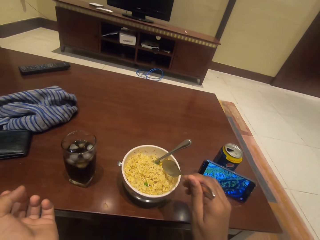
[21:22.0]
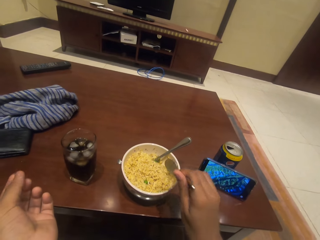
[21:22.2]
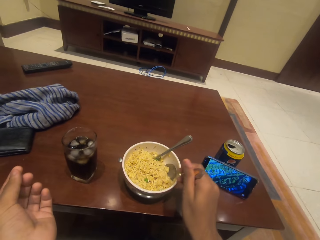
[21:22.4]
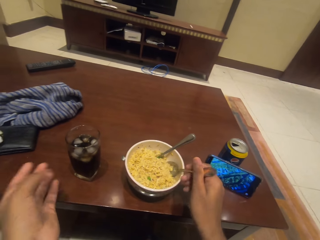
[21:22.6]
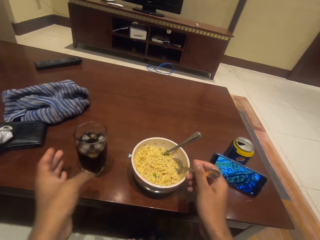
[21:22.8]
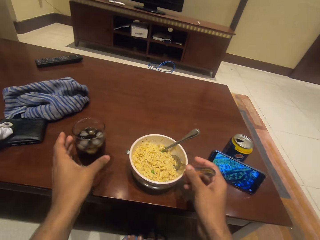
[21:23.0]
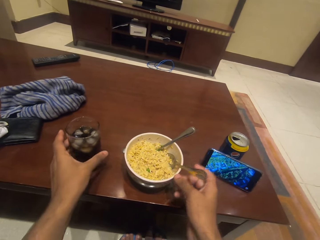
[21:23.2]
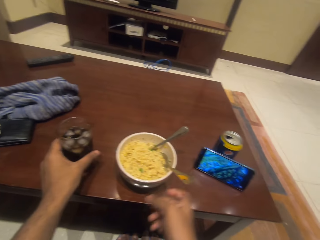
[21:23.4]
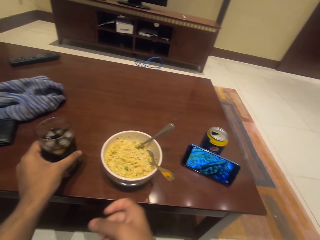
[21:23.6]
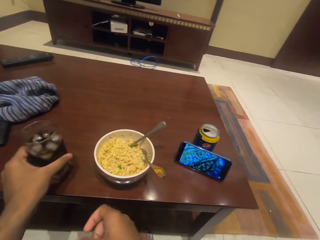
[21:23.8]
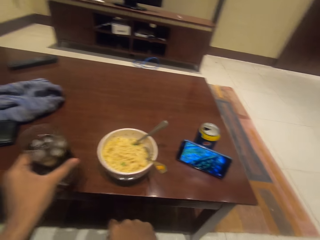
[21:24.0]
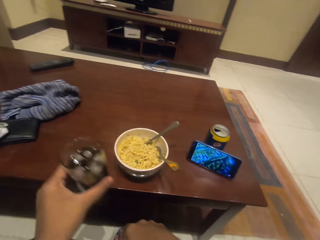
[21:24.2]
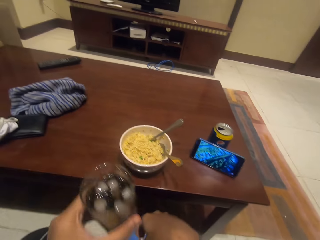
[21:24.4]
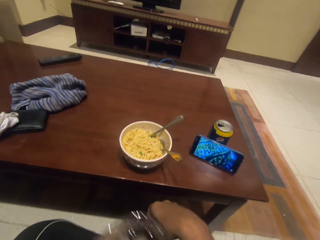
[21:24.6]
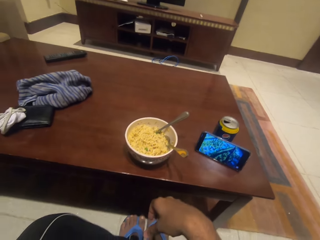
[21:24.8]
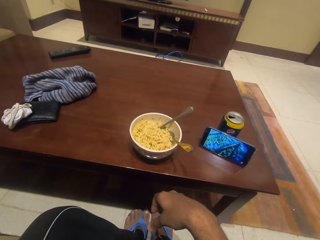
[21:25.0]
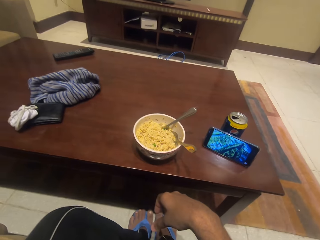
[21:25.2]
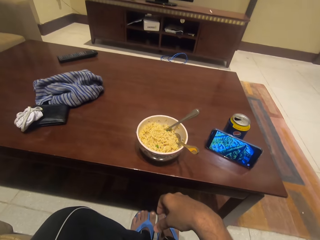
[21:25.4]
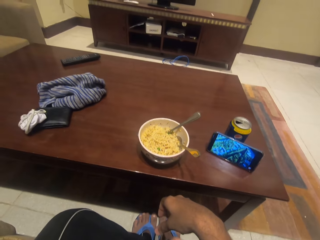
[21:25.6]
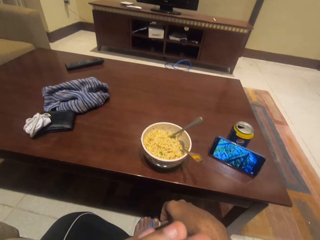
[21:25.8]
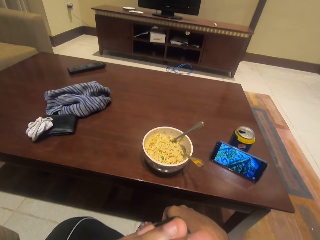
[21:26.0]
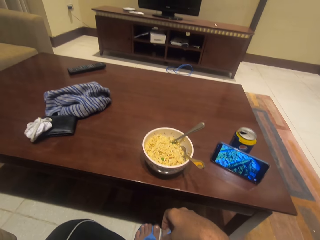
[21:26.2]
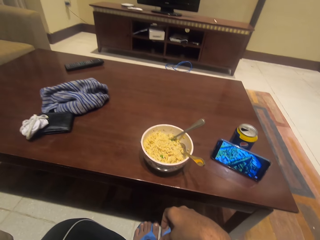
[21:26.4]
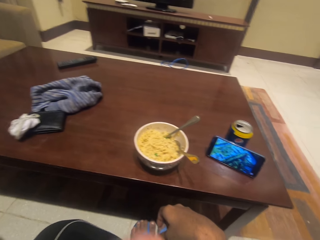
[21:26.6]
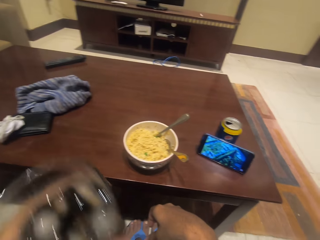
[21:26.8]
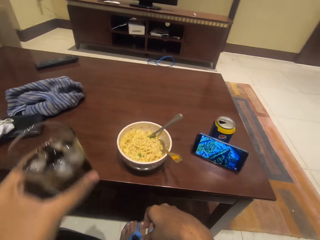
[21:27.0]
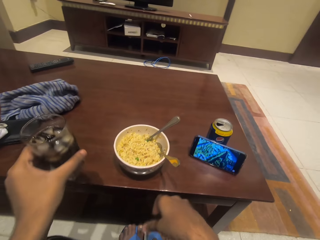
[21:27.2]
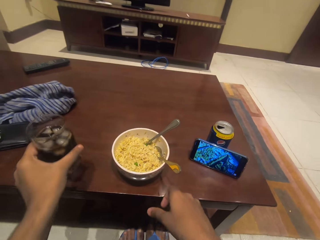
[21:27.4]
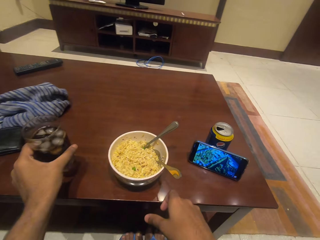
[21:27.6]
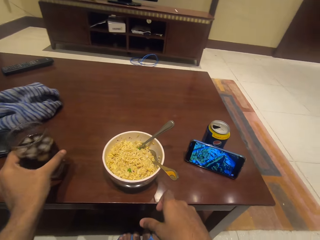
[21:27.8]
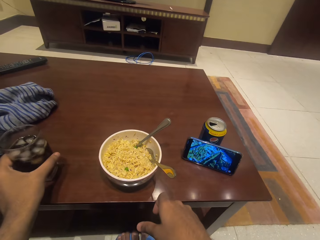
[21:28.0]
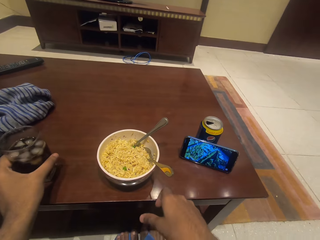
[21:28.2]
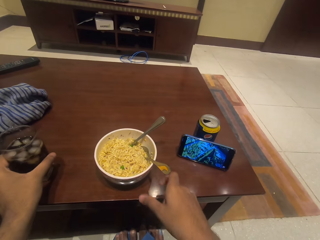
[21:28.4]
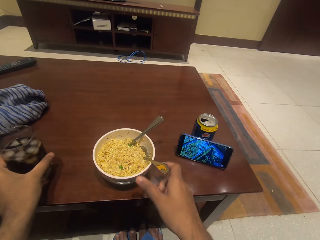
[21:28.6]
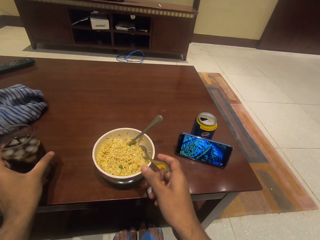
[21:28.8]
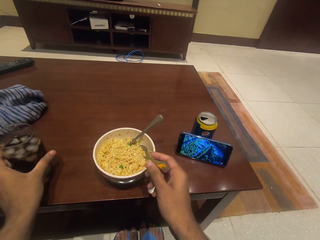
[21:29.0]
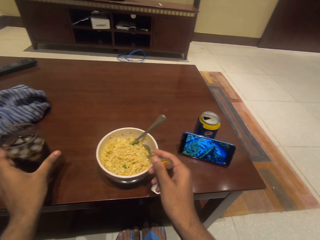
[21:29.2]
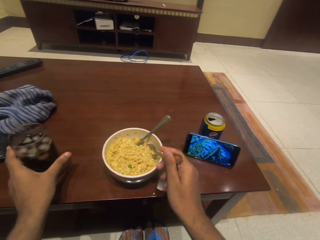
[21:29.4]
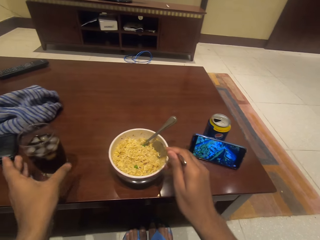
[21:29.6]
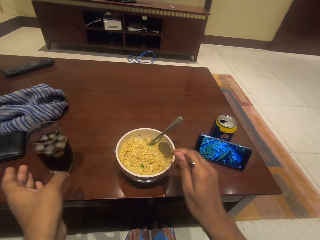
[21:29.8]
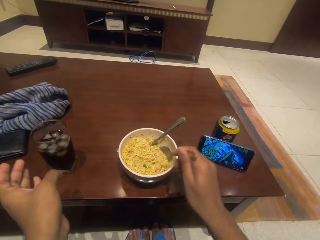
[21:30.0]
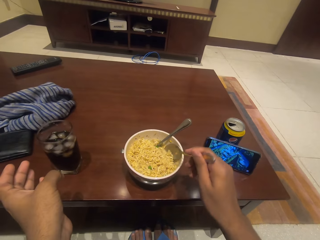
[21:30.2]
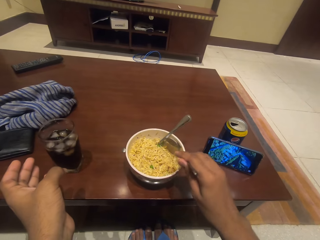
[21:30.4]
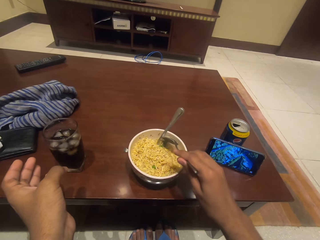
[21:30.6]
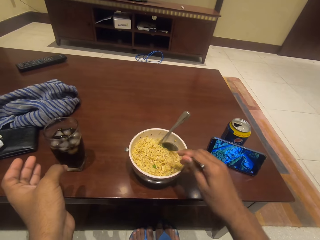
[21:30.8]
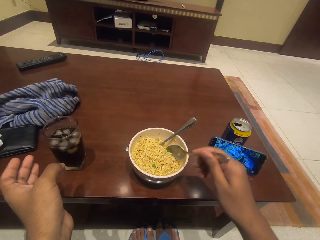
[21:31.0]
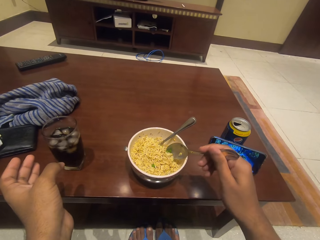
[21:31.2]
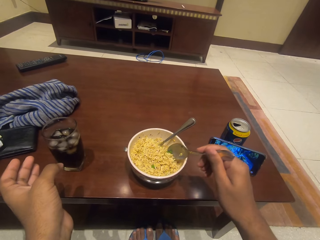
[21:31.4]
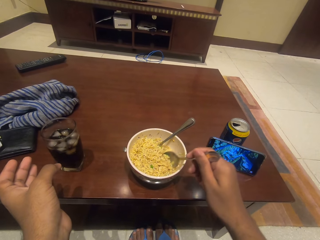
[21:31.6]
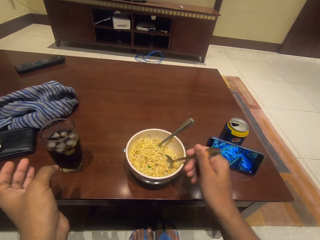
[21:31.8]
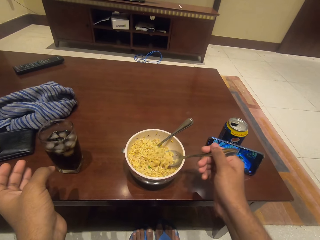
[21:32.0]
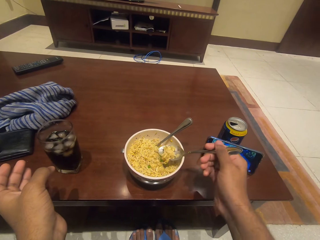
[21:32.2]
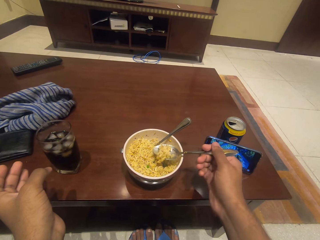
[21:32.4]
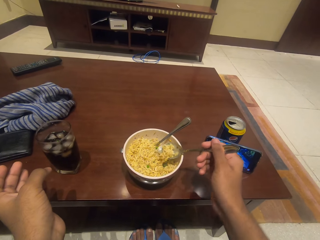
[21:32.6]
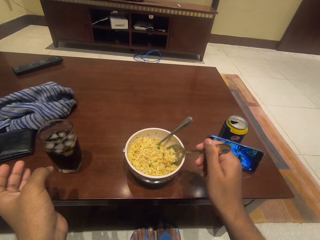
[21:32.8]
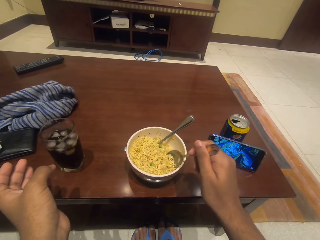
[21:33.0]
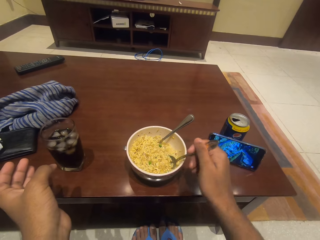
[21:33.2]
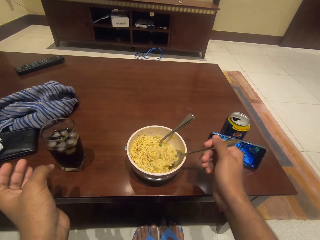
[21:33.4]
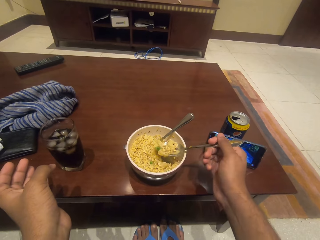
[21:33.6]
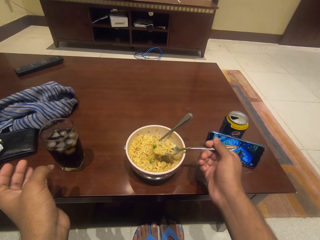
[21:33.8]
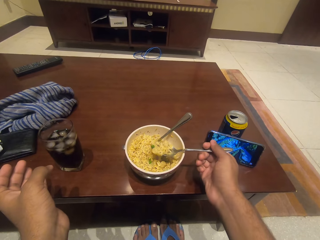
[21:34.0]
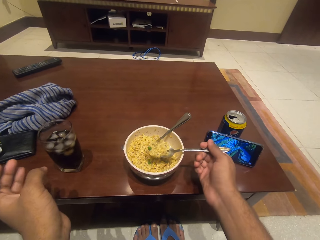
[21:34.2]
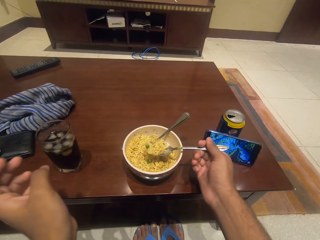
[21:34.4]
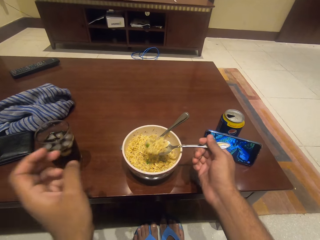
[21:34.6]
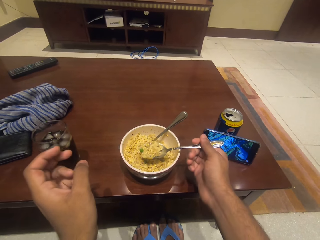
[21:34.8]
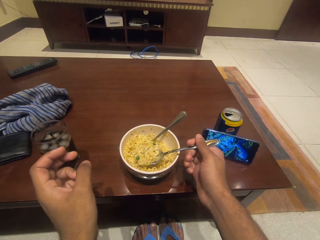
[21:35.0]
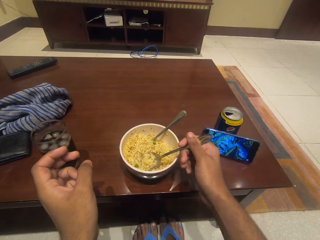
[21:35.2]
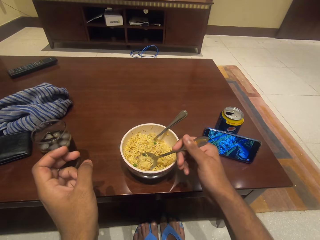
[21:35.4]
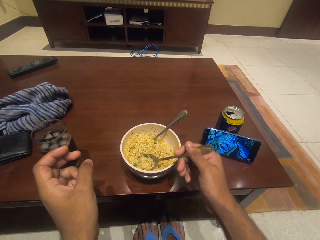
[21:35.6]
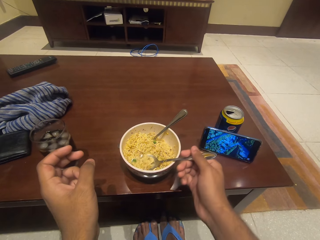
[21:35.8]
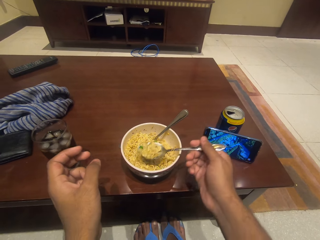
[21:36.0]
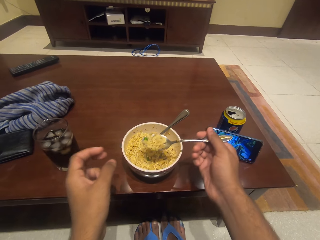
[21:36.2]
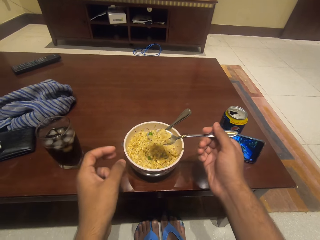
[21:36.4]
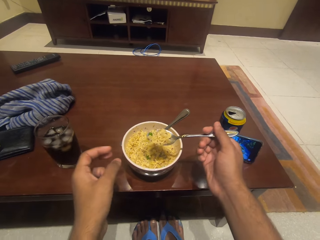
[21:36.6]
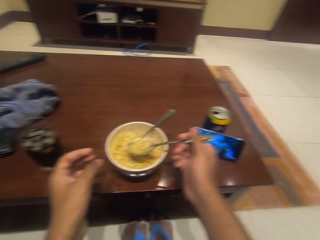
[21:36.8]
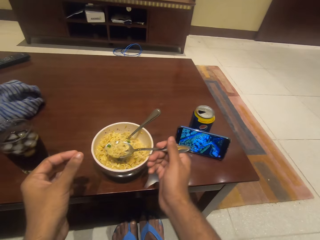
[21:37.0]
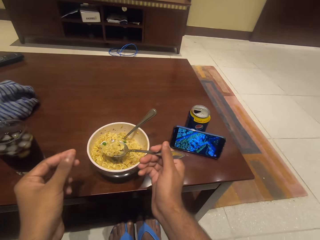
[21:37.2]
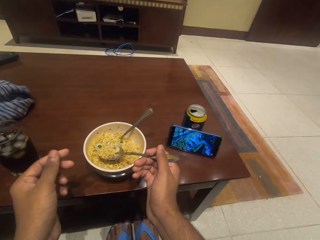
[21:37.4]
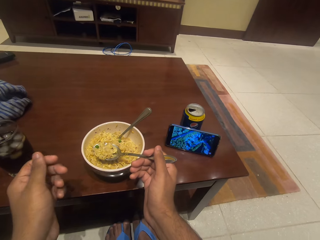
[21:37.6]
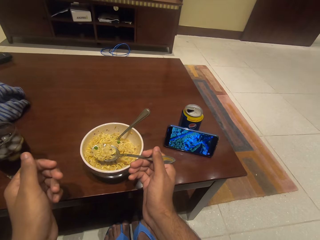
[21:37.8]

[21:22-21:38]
The camera wearer picks up a glass. They sip the soda. They eat noodles.

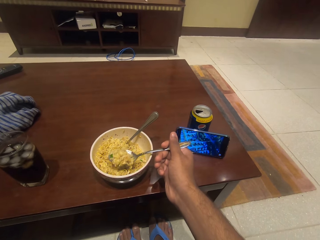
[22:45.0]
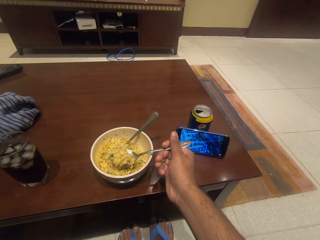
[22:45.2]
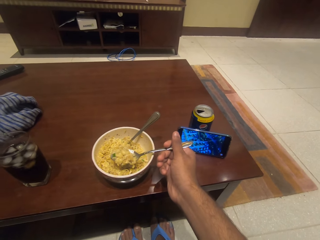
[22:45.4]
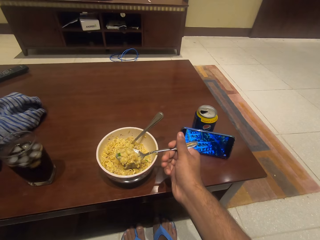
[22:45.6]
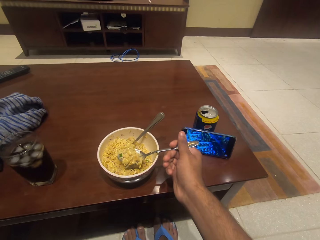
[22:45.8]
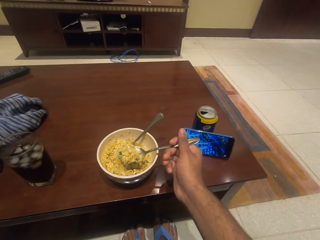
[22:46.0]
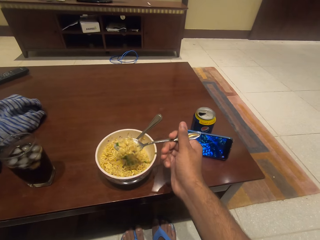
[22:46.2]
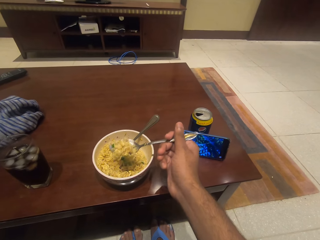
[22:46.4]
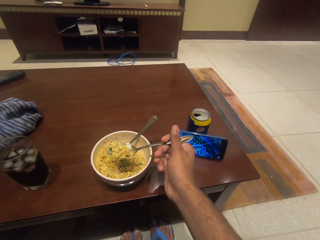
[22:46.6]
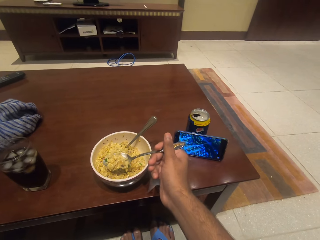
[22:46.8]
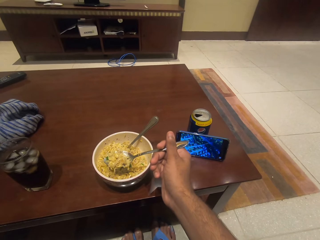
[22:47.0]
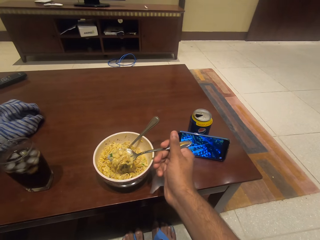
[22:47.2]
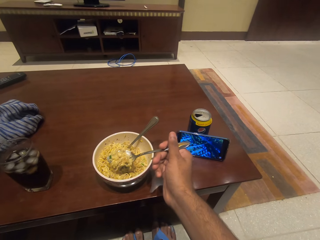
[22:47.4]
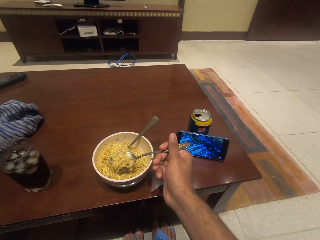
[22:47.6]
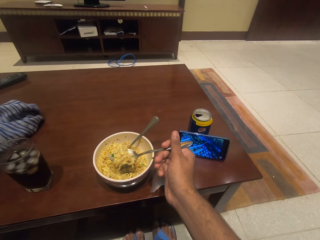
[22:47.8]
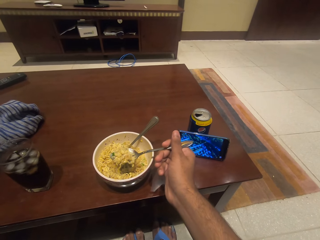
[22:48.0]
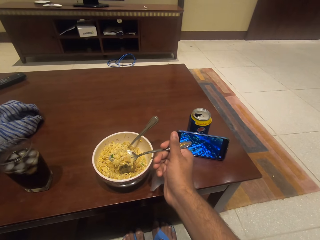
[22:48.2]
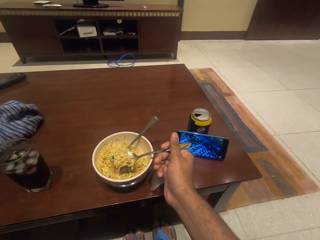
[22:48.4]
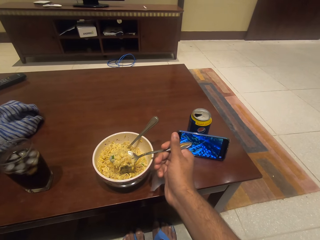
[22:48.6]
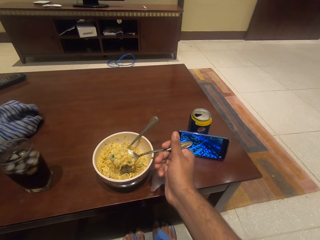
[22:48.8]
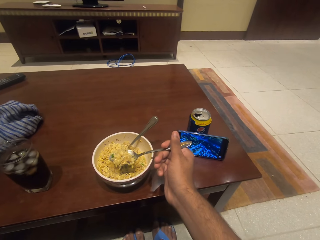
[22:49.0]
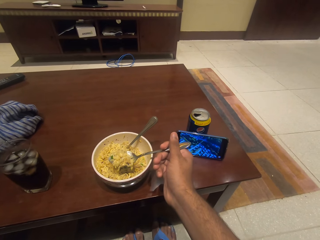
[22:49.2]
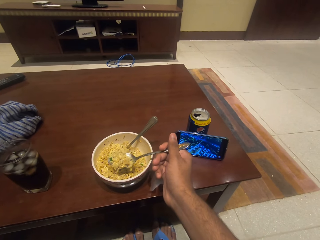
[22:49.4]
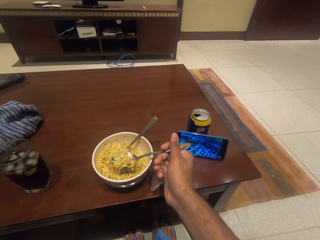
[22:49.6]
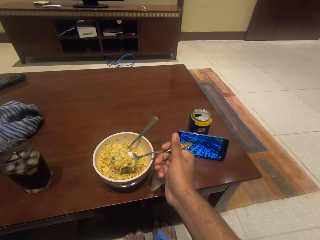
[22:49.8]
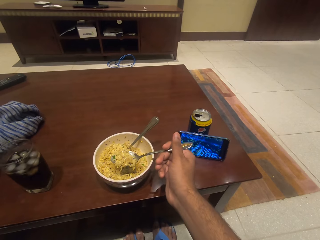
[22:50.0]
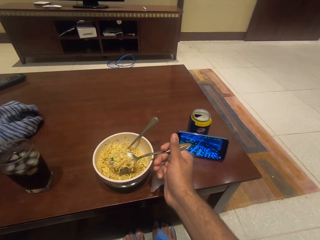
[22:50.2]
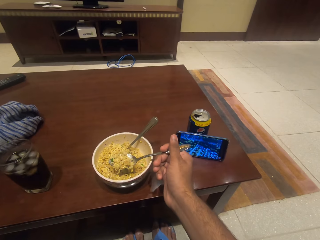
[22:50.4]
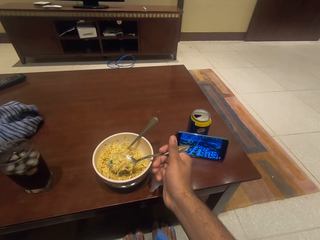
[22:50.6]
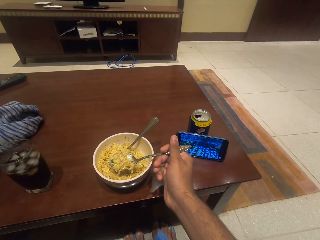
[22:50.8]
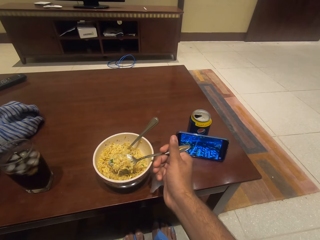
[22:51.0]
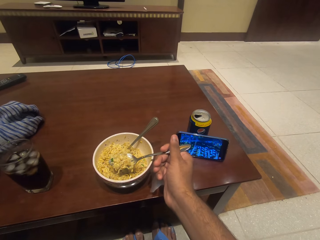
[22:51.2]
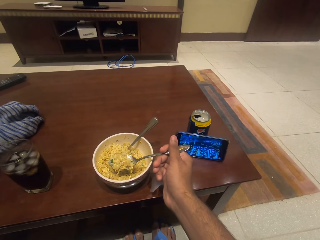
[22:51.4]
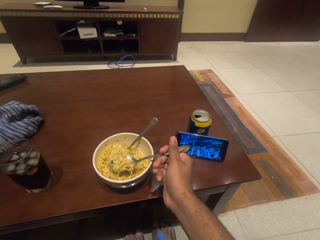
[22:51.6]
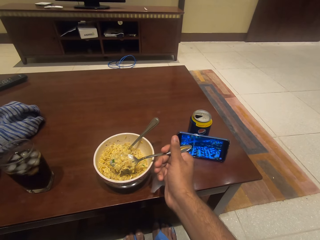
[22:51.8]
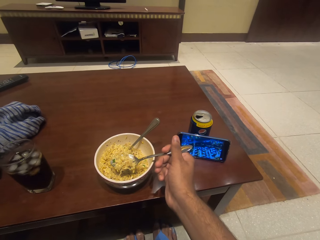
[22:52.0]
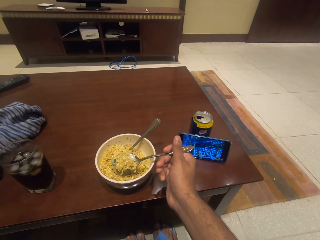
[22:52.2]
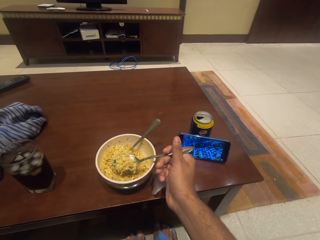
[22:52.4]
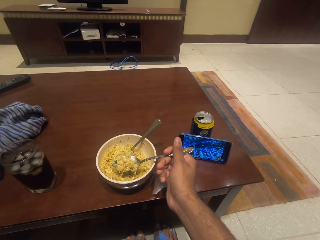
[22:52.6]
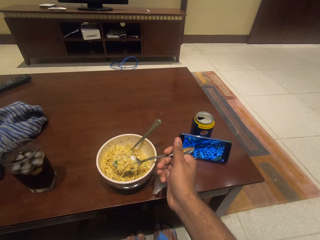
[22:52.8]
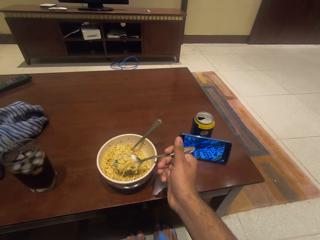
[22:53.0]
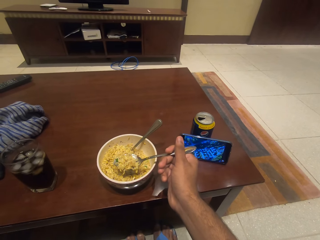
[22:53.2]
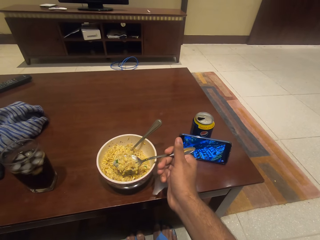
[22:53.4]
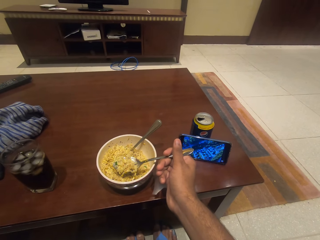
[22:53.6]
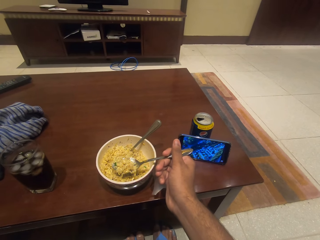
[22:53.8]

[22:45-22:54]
The camera wearer watches the movie on the phone.
